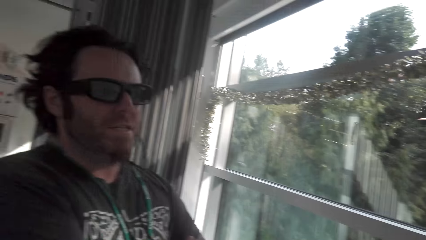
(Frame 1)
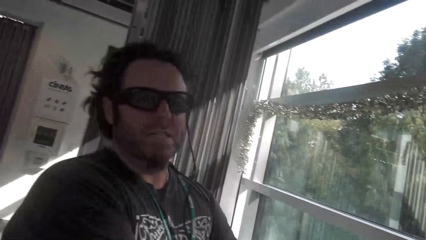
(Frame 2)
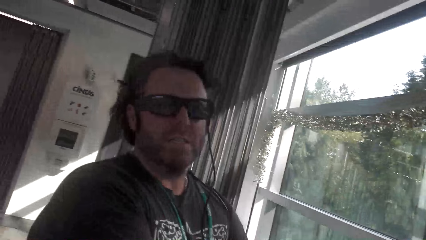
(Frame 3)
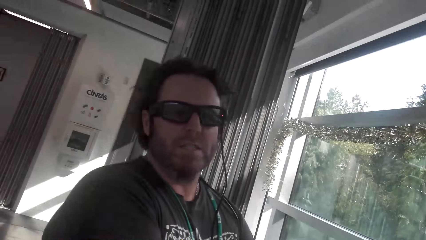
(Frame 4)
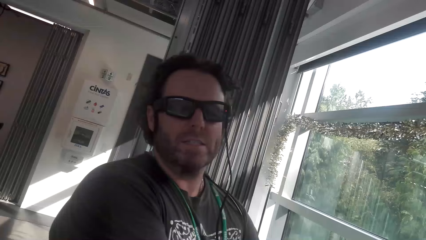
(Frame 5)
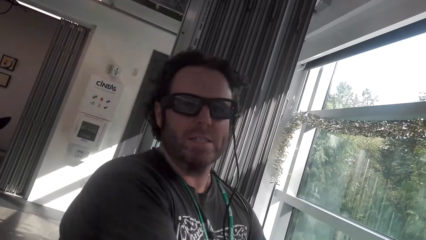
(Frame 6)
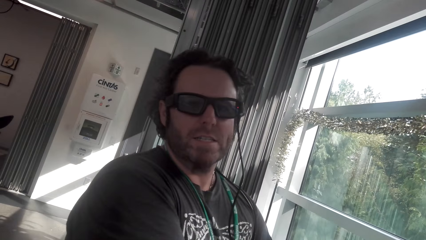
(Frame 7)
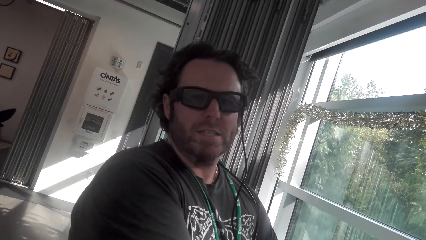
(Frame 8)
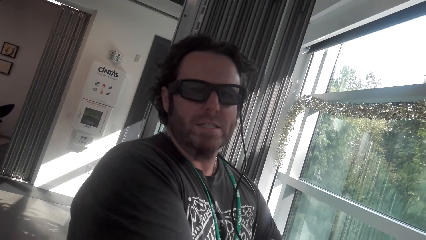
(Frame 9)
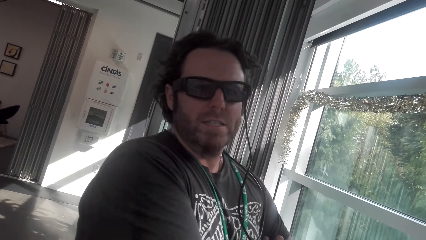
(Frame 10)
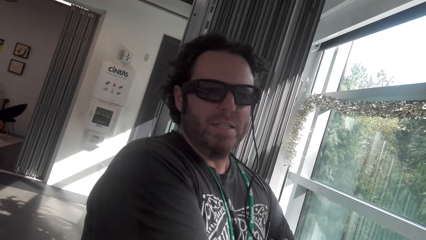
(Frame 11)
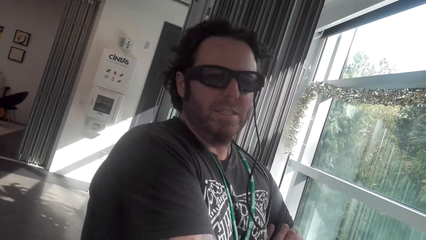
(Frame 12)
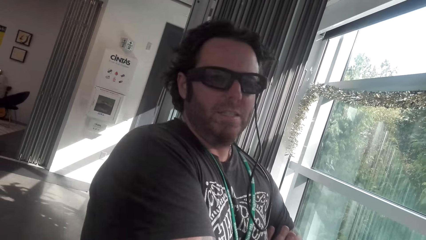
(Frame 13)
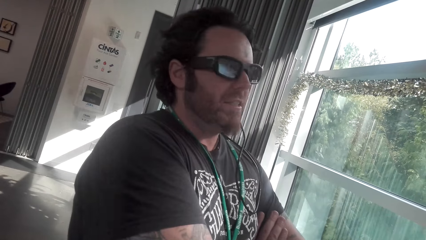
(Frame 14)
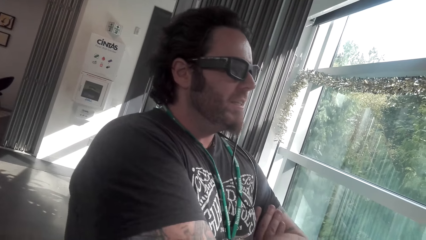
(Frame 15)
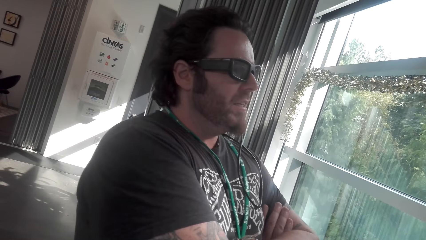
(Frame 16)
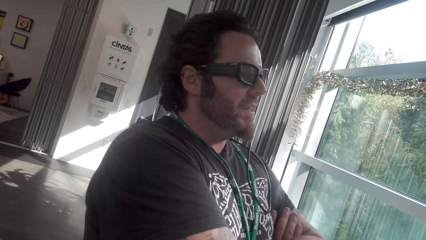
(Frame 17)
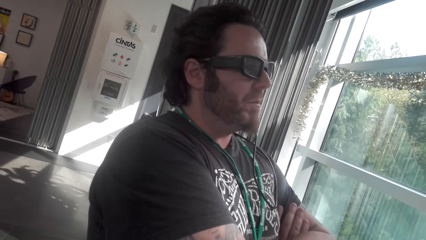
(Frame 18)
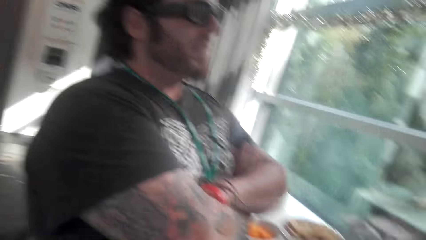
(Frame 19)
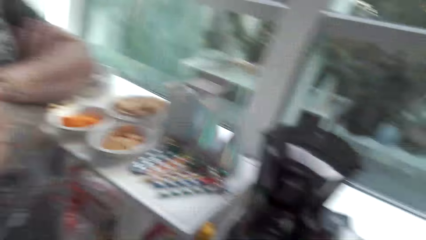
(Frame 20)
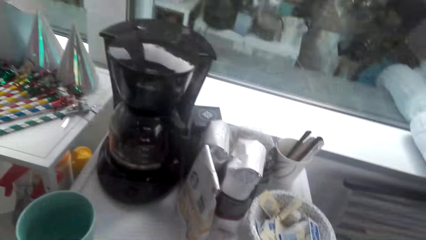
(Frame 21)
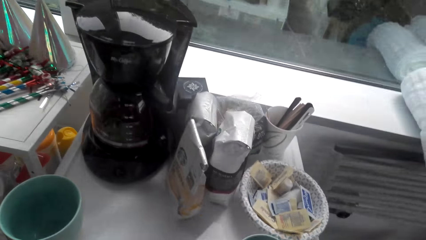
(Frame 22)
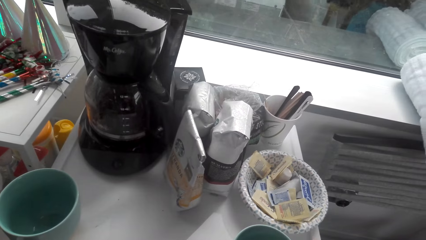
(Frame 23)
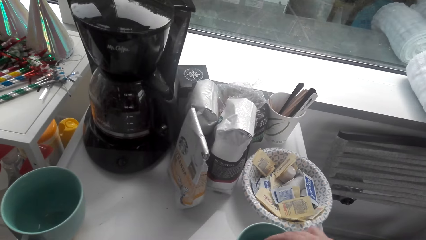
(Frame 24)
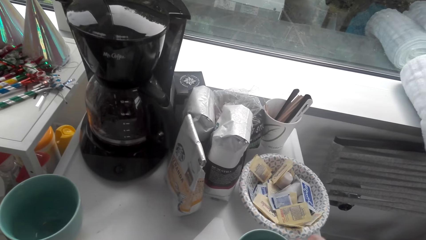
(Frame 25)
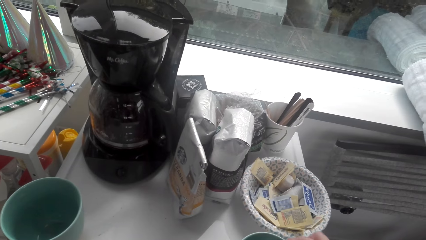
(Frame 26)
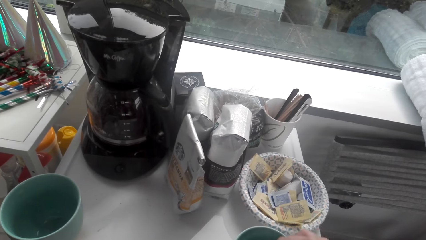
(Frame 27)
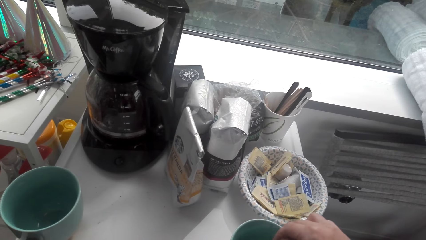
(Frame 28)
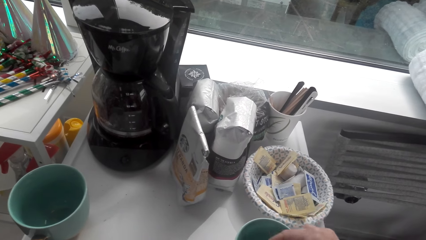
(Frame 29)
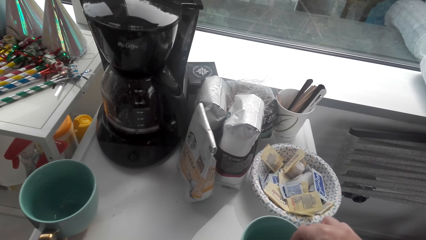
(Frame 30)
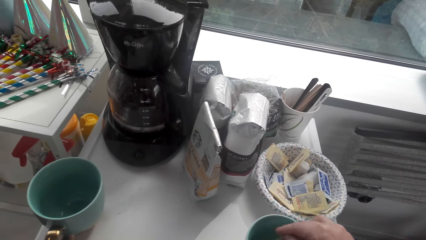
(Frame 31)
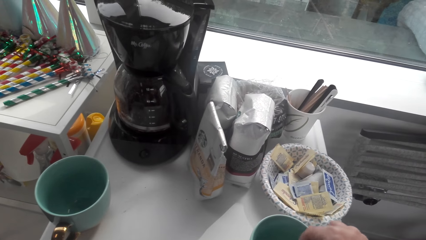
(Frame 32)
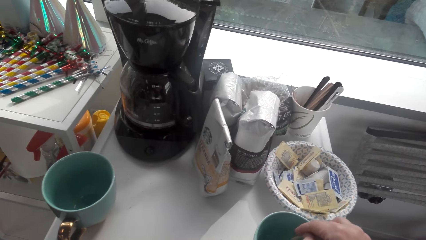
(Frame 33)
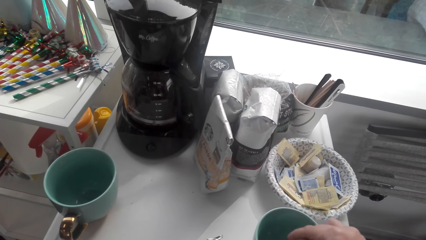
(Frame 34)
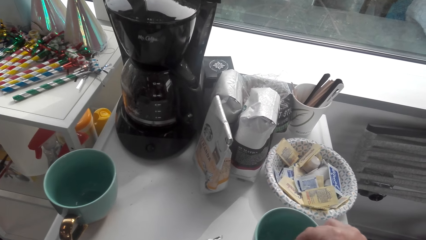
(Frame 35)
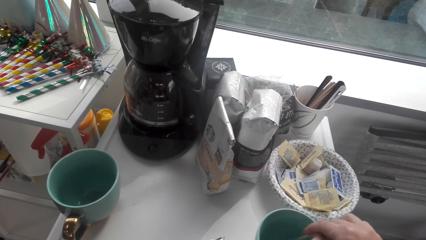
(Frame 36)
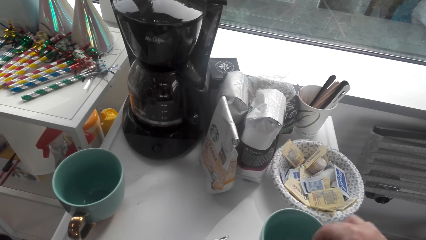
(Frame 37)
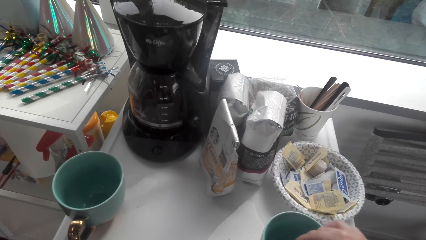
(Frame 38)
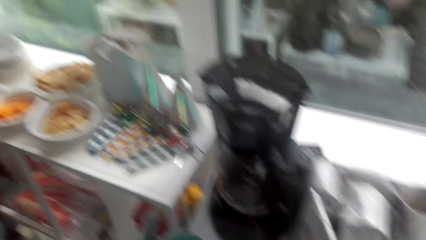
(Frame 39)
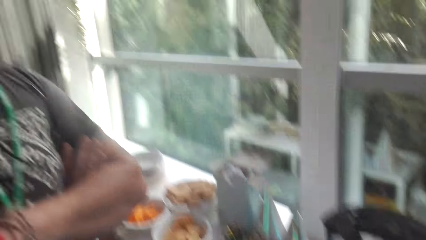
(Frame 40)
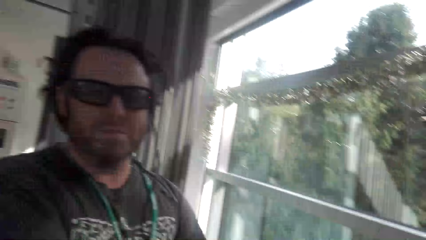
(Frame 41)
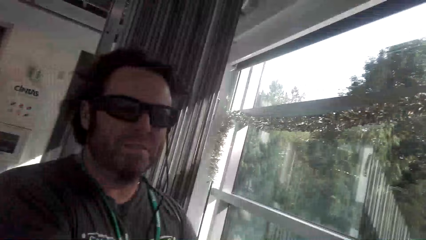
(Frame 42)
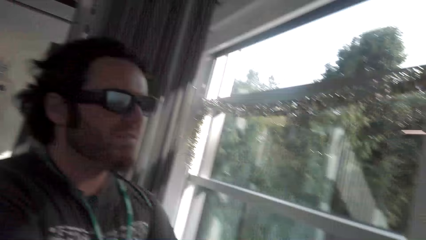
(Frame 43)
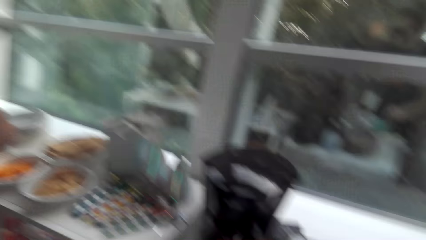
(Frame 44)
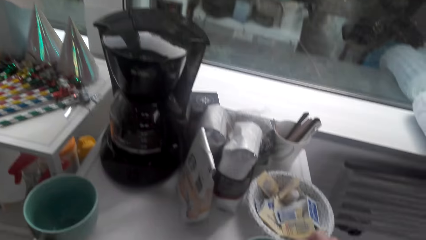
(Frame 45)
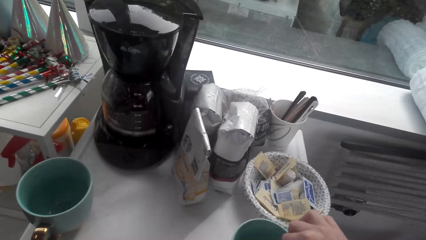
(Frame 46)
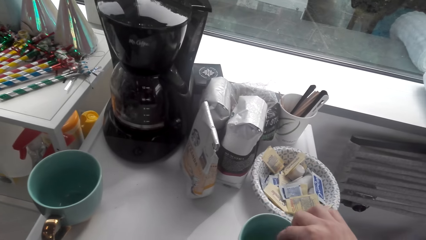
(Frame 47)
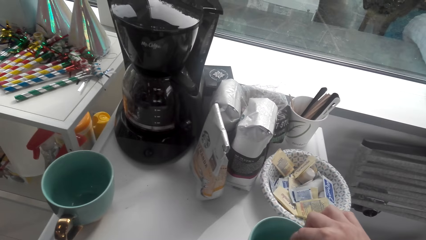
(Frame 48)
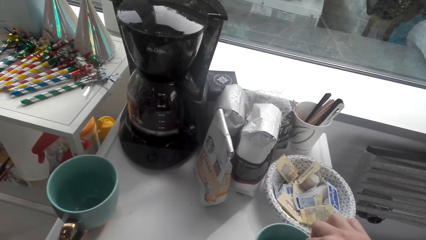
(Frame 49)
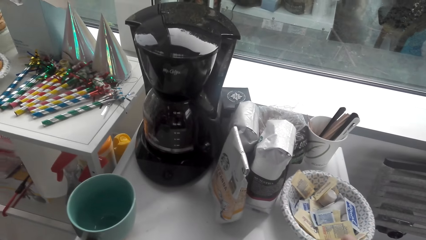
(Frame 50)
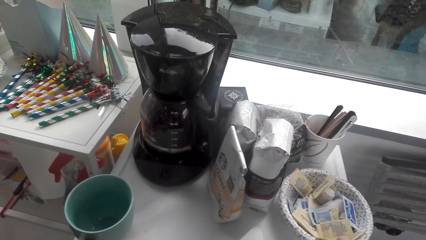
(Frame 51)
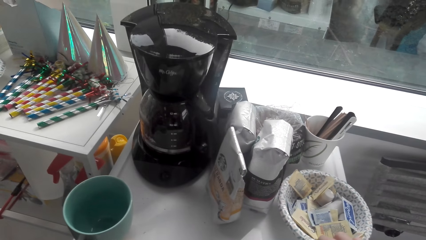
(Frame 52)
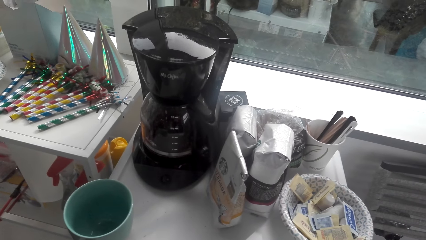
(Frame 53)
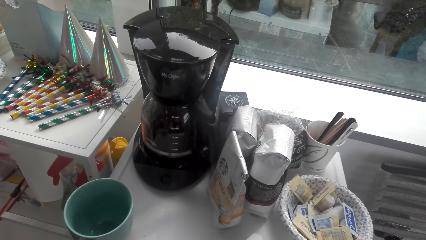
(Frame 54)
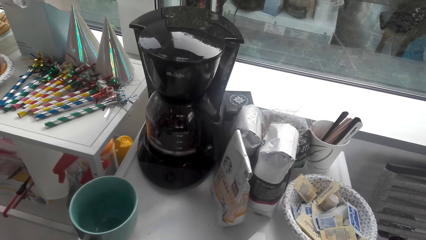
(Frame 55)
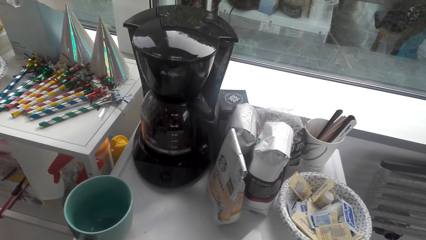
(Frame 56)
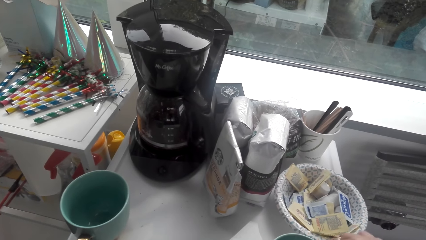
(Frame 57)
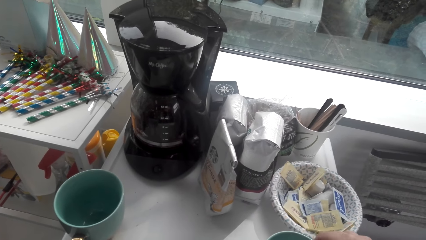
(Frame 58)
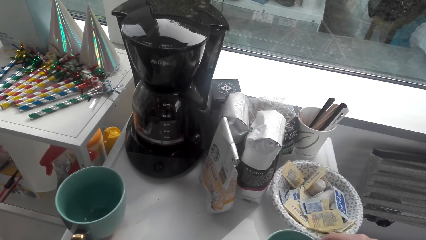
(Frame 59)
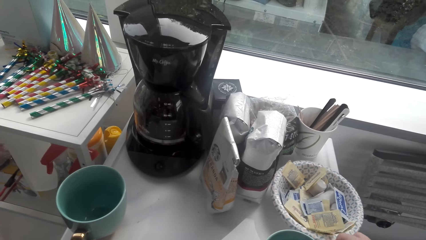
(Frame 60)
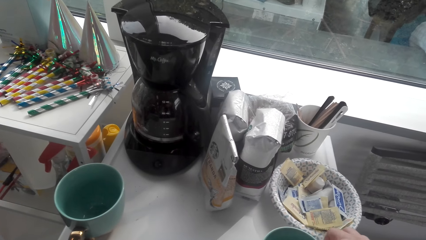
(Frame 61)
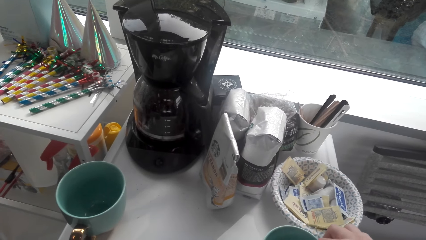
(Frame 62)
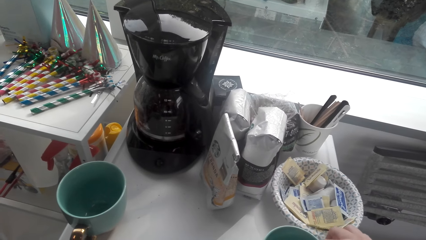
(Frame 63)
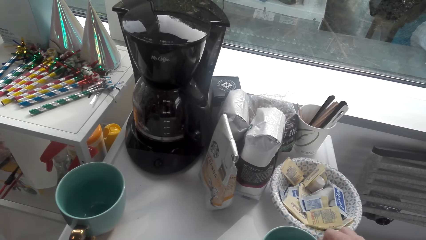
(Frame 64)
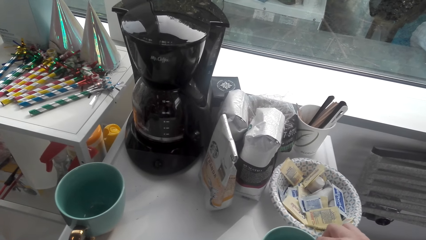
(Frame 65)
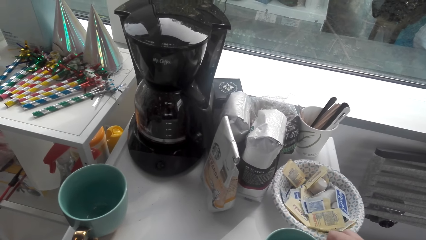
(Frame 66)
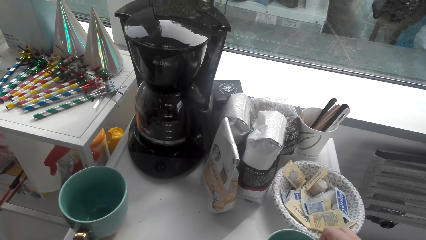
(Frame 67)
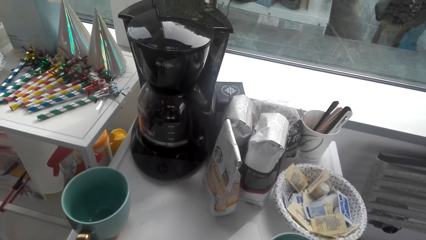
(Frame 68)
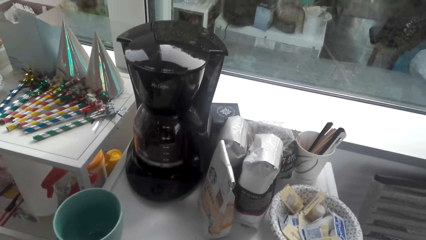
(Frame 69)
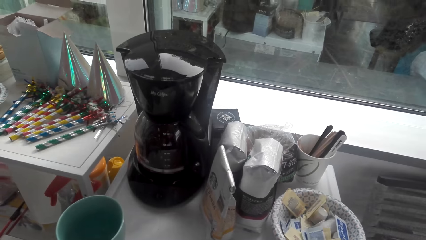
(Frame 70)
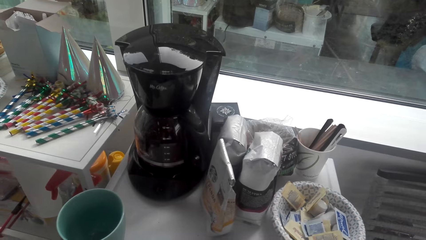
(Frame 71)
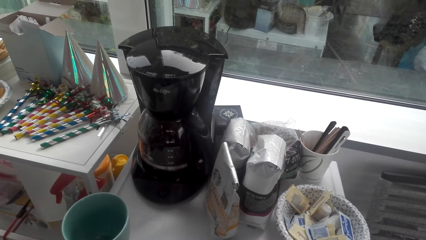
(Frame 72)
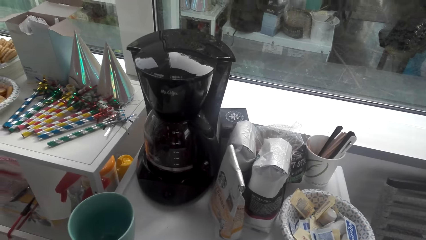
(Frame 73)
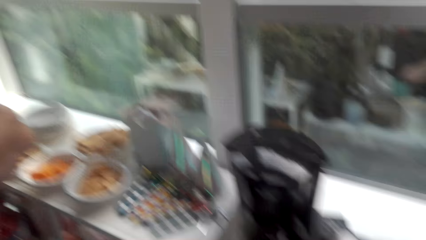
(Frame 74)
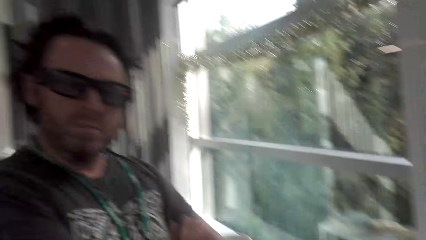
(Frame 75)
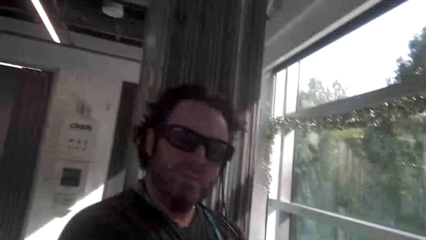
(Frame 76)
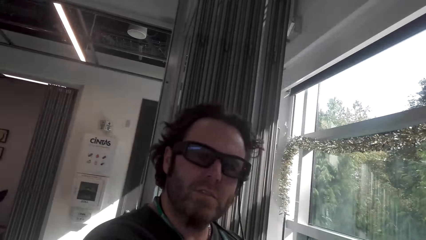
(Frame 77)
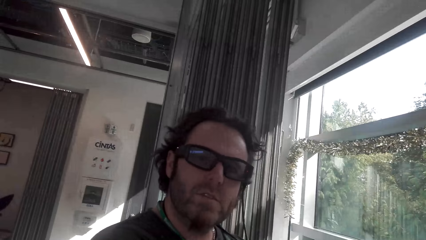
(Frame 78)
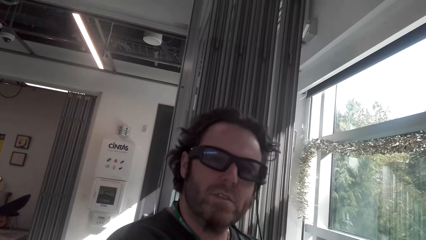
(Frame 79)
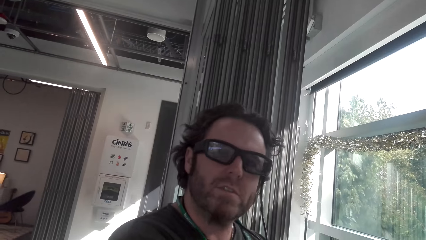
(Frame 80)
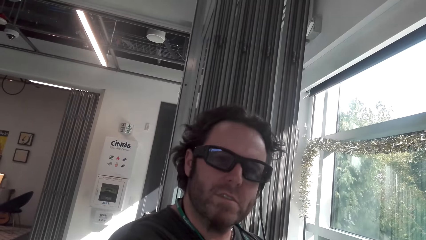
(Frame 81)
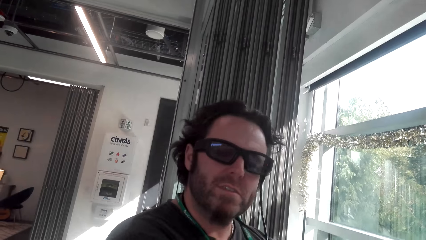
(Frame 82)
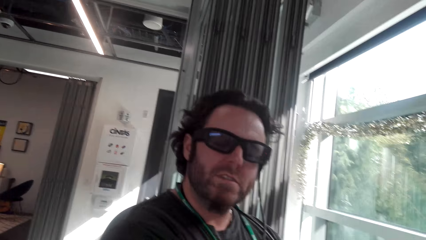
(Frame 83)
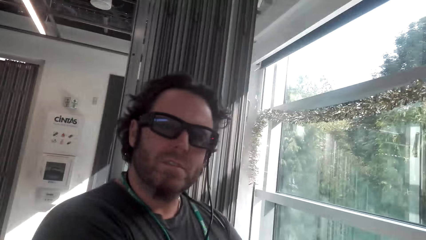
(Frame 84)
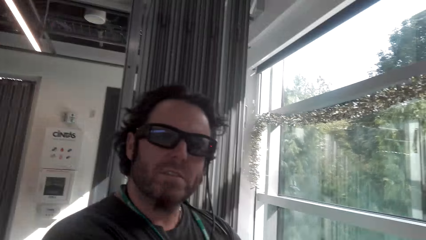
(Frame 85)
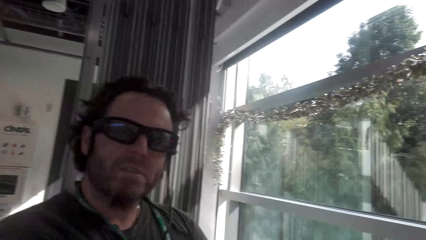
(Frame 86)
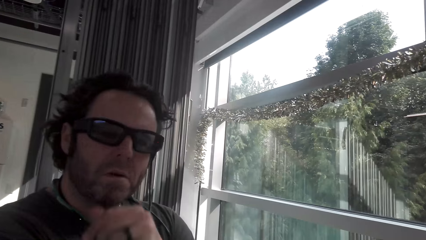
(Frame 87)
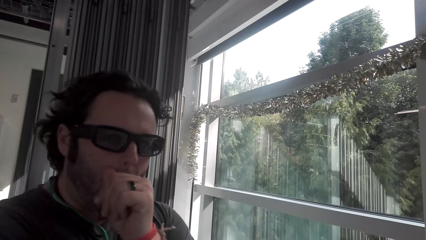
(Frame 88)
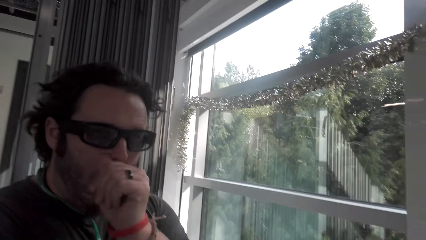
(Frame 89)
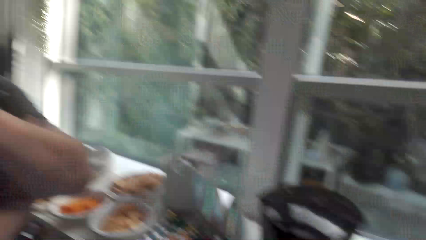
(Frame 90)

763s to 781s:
The camera wearer converses with a man. The man converses with the camera wearer. The camera wearer looks at the coffee mug. They stir the tea. They look at the man. They stir the tea. They look at the coffee mug. The man converses with the camera wearer. The camera wearer converses with the man. They look at the man.
